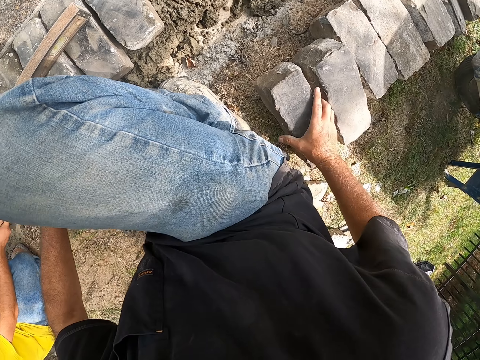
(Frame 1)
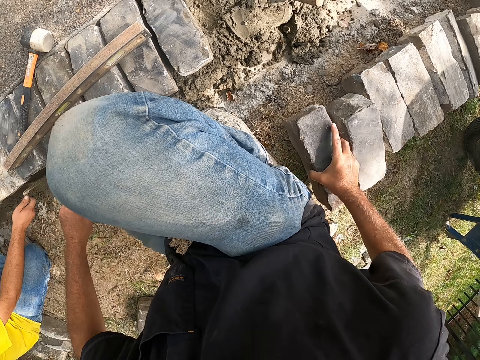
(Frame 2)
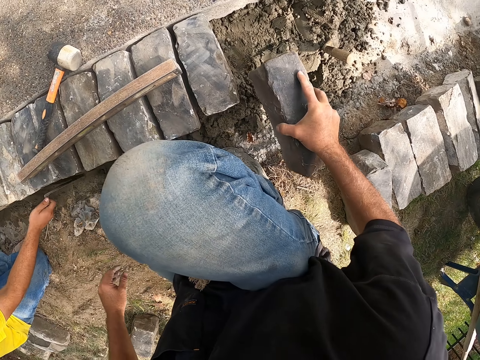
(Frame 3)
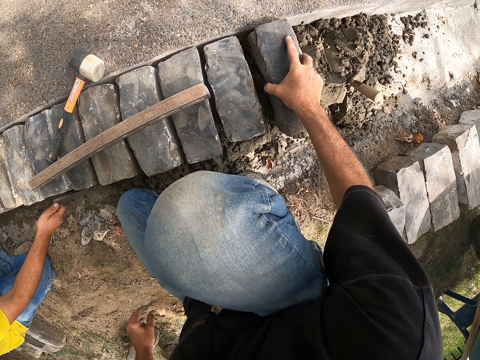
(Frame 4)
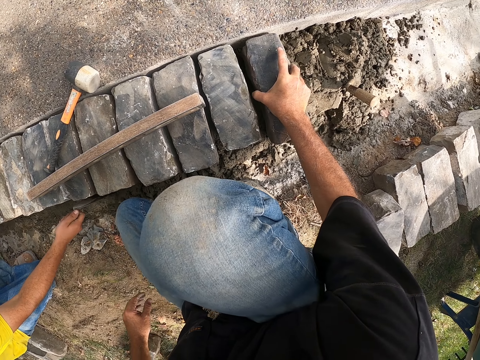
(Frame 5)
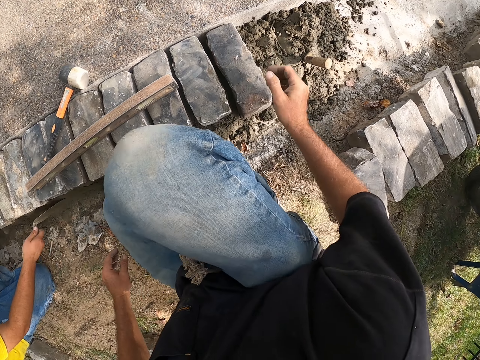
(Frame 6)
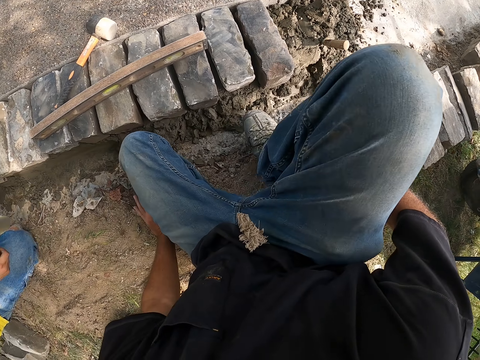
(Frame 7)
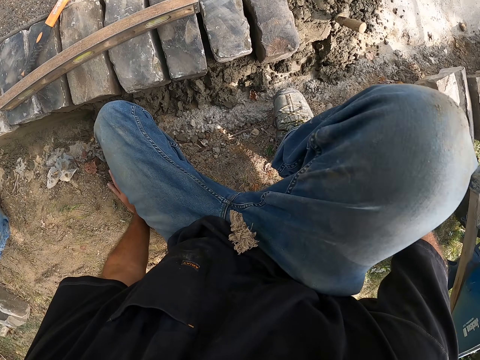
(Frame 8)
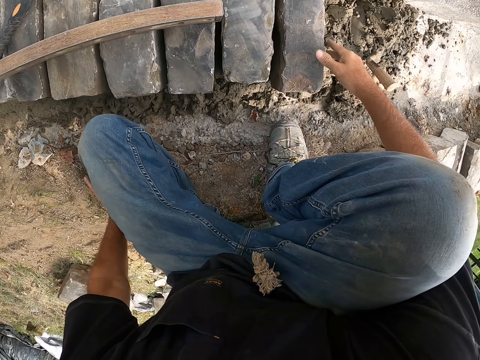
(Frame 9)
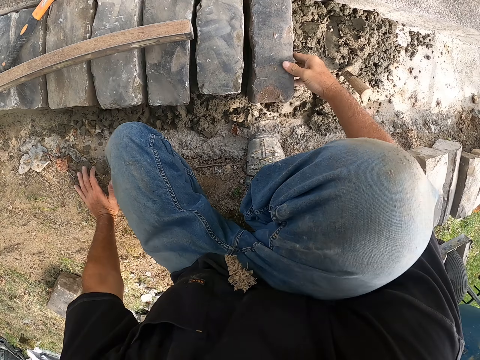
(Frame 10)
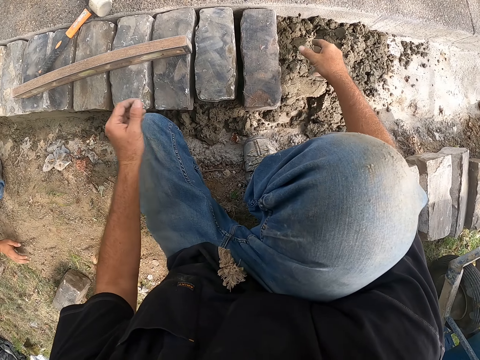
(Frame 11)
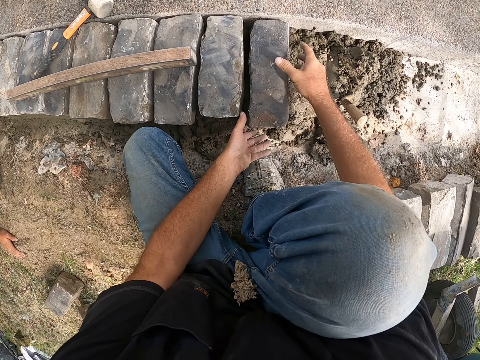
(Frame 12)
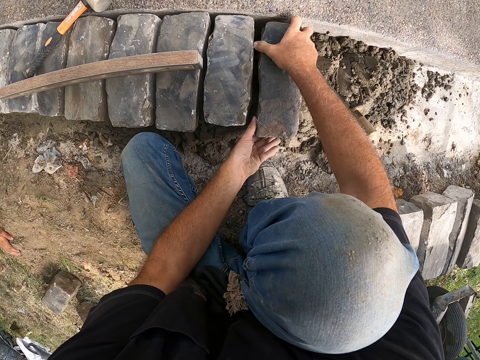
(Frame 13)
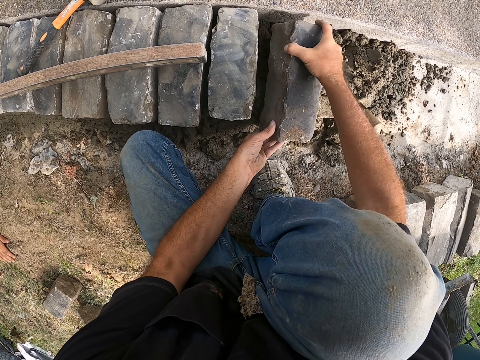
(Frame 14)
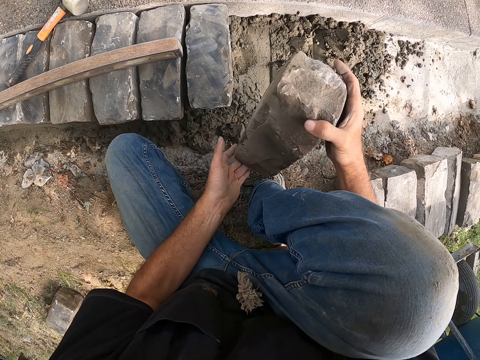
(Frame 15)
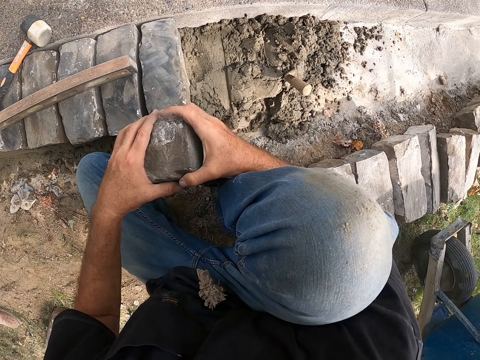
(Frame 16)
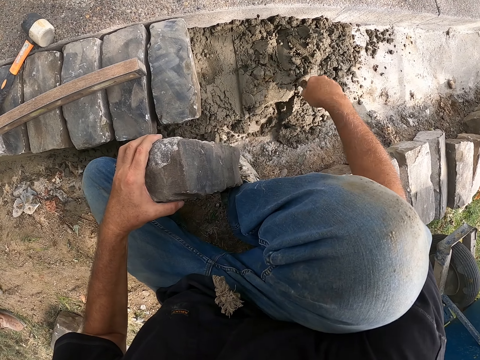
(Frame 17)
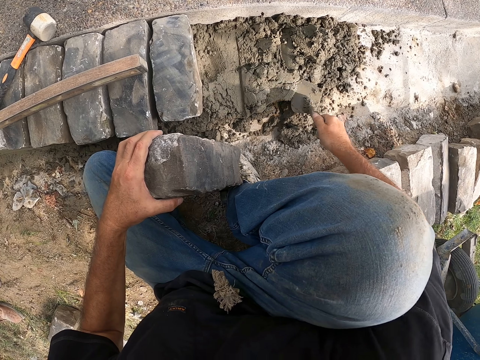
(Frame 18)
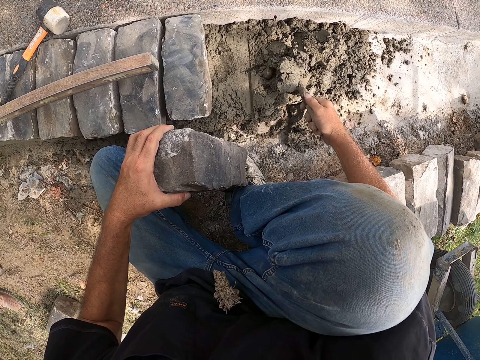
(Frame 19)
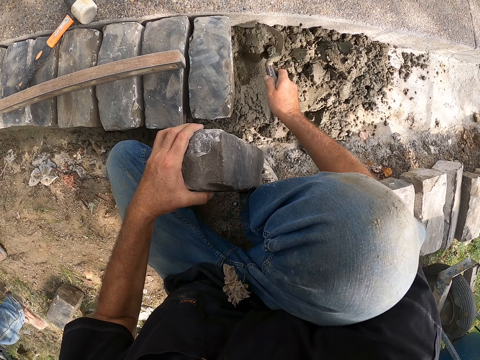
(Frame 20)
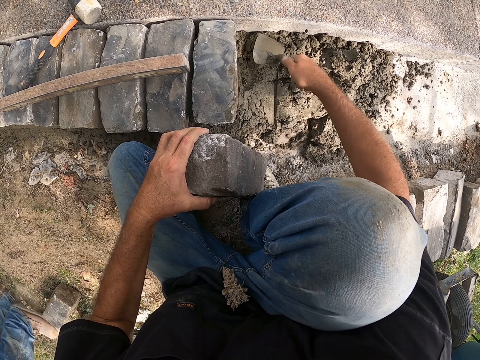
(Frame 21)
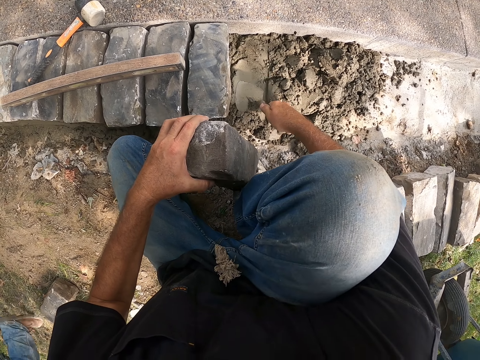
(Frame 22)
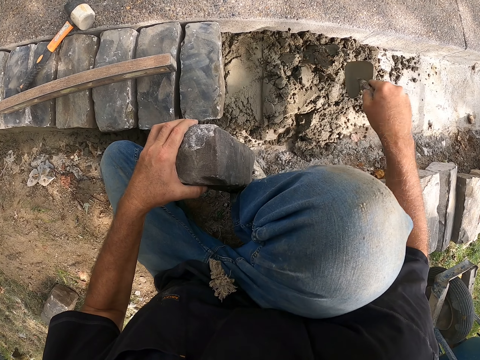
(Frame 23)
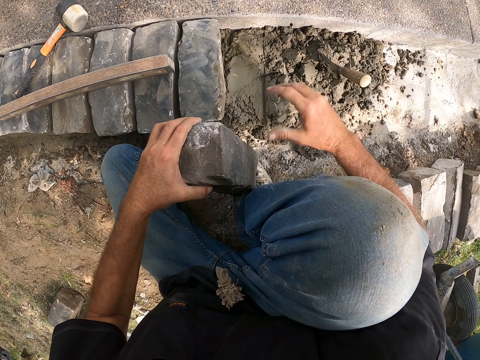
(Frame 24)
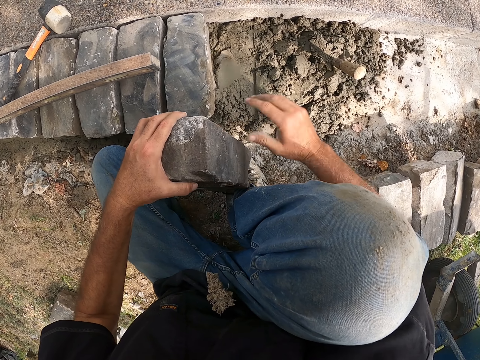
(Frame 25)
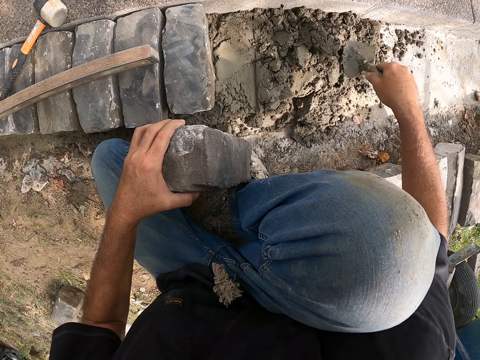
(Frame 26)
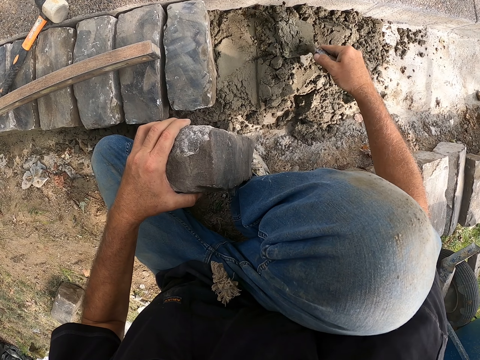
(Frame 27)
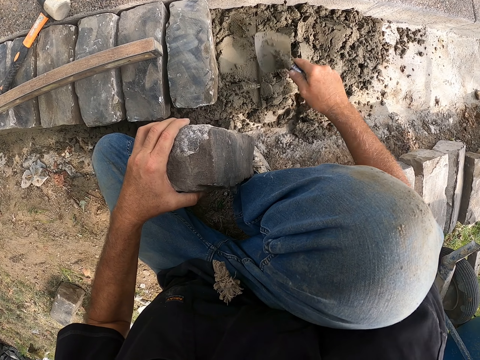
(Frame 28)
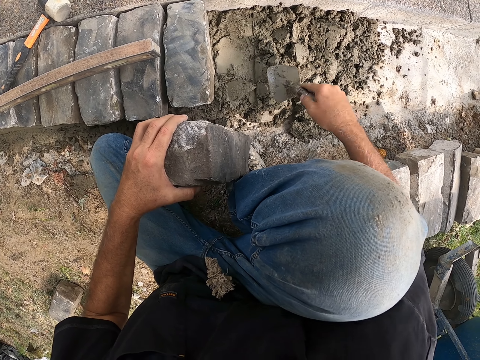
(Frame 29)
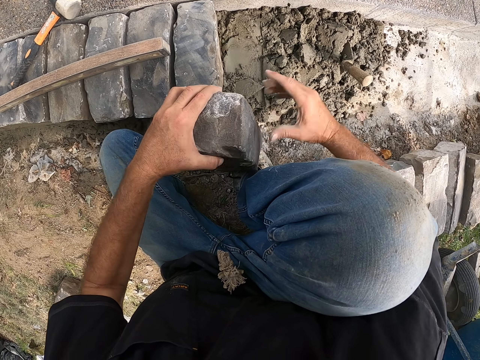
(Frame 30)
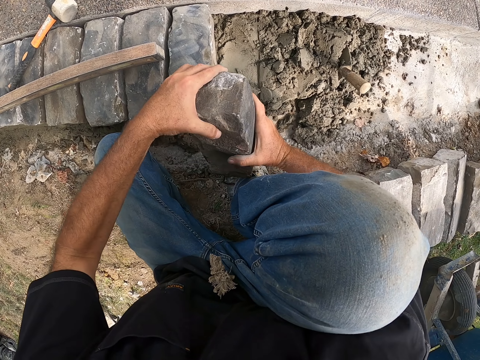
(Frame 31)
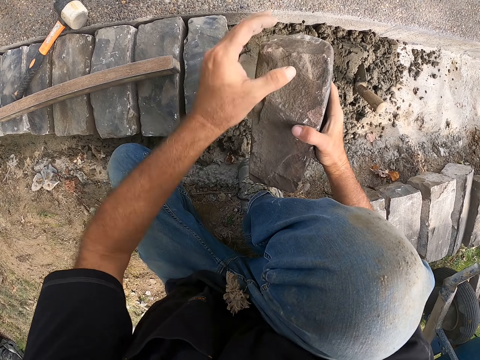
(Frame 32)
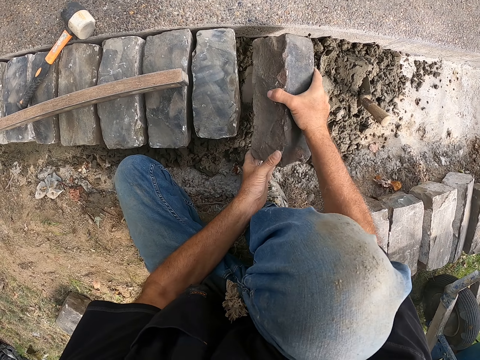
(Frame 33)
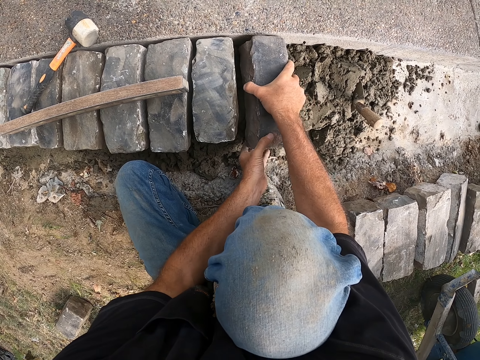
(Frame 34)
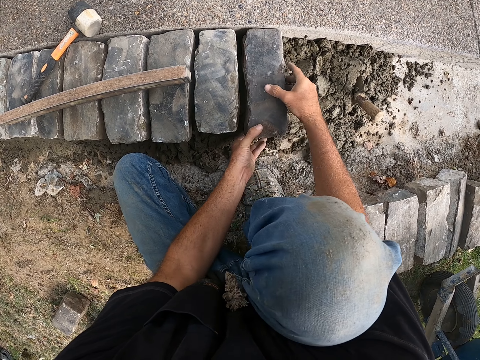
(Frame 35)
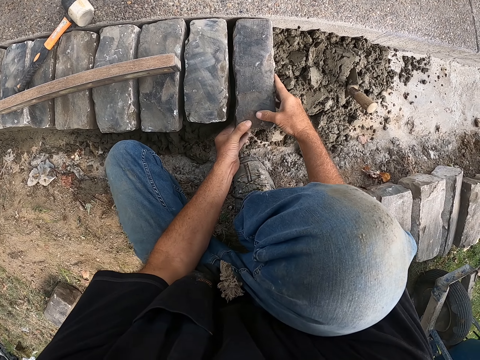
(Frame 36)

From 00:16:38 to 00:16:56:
The camera wearer picks up a block from the ground. They adjust a block on the ground. They look around a construction site. They adjust a block on the ground. They pick up a block from the ground. They mix cement on the ground. A man walks around the construction site. The camera wearer mixes cement on the ground. They adjust a block on the ground.

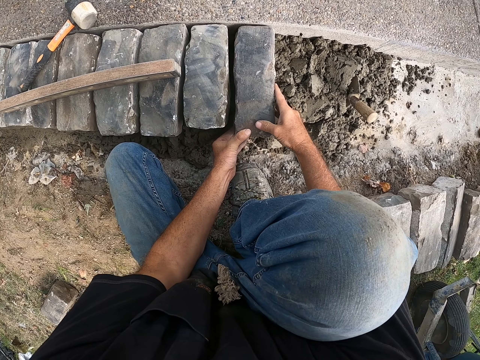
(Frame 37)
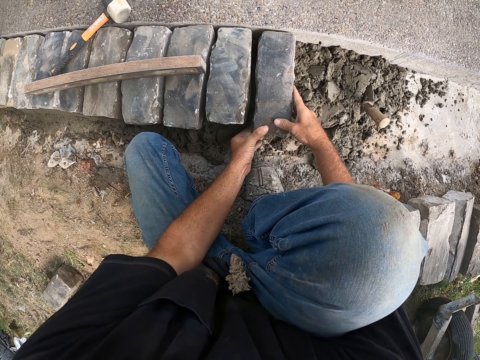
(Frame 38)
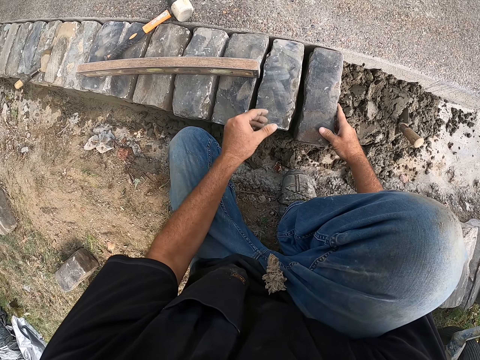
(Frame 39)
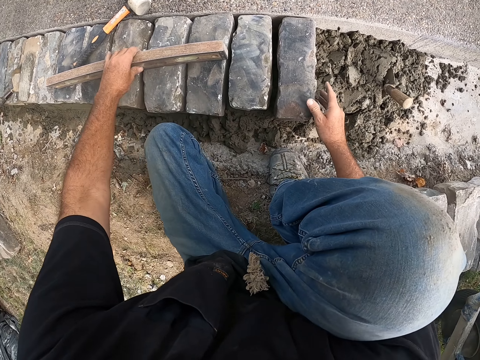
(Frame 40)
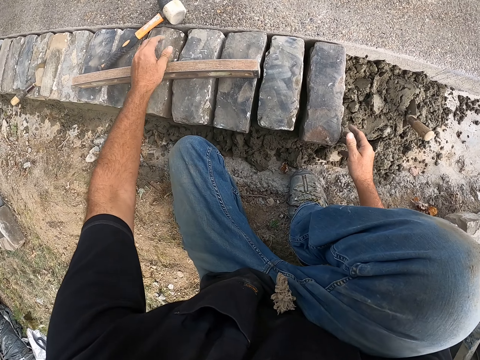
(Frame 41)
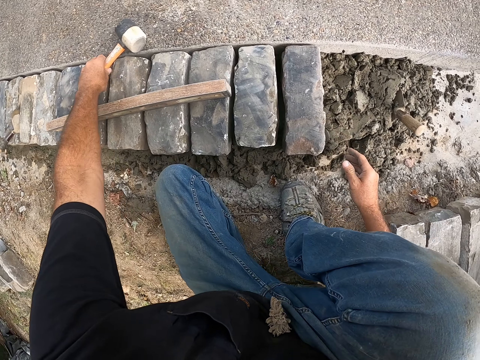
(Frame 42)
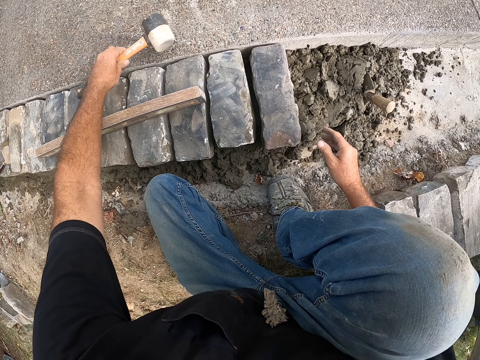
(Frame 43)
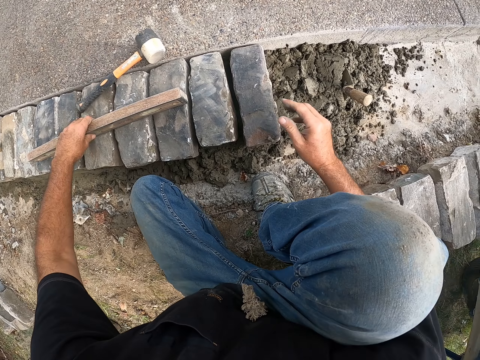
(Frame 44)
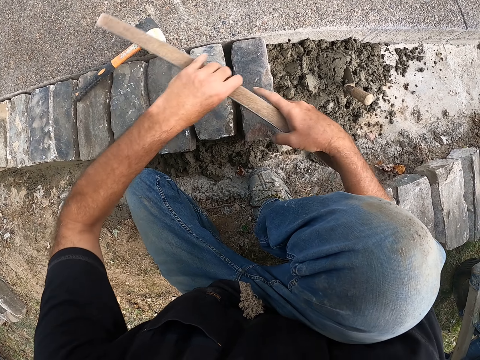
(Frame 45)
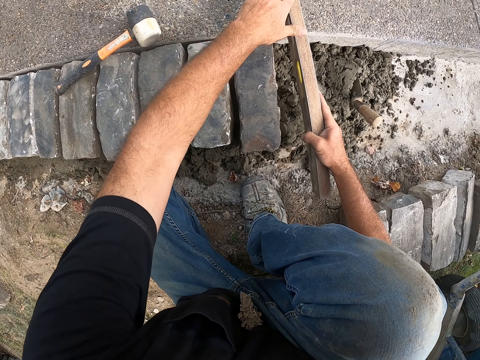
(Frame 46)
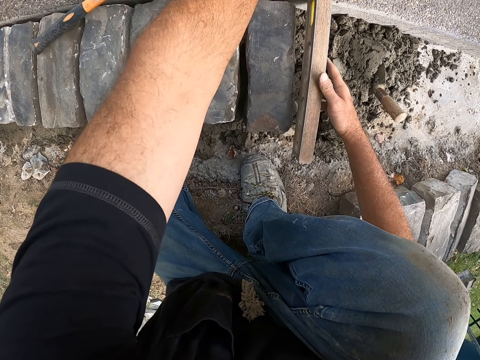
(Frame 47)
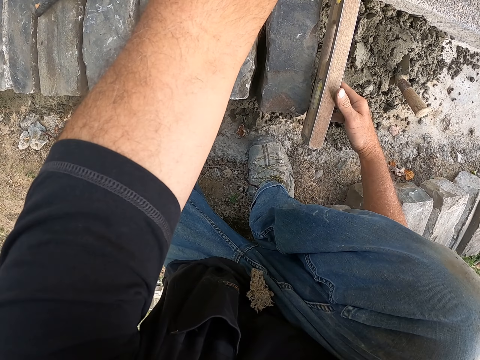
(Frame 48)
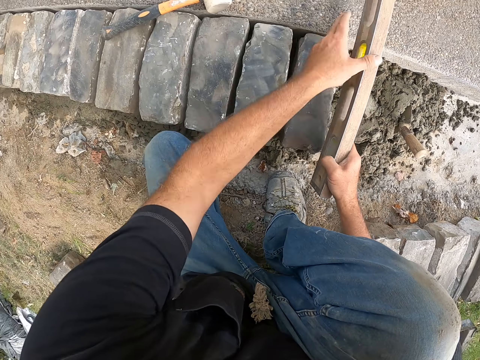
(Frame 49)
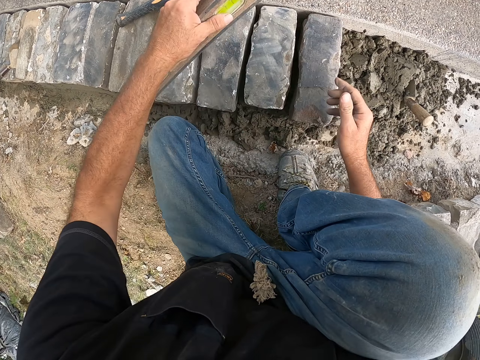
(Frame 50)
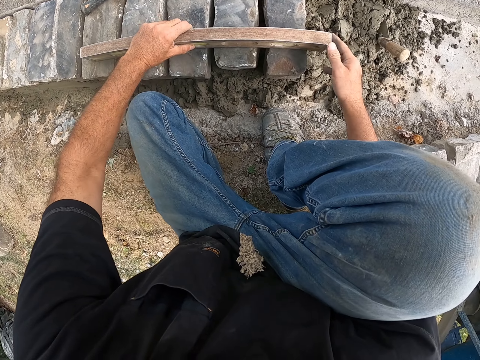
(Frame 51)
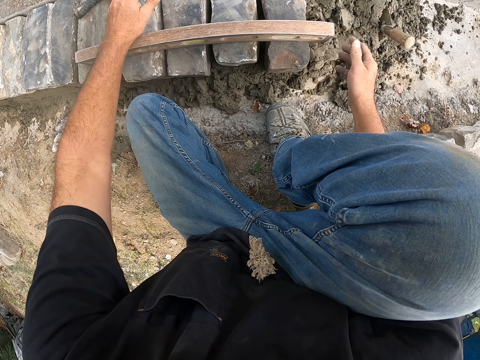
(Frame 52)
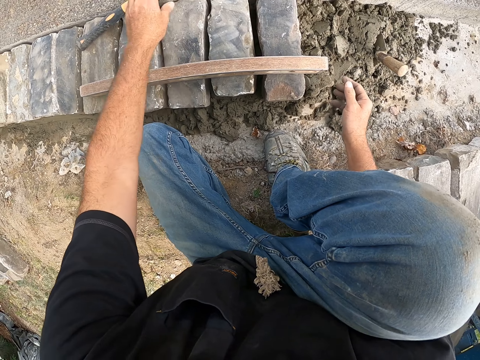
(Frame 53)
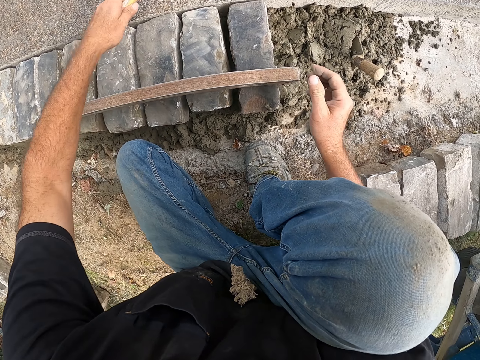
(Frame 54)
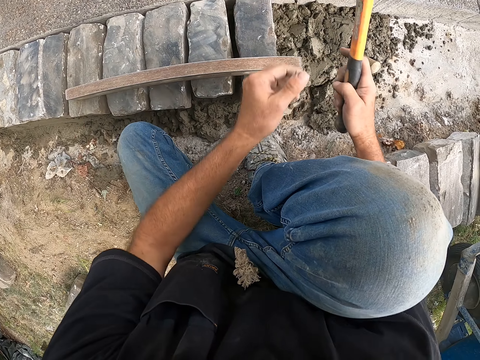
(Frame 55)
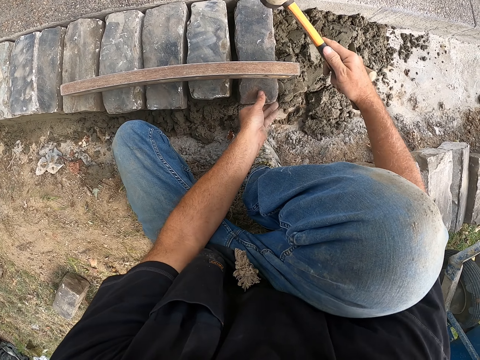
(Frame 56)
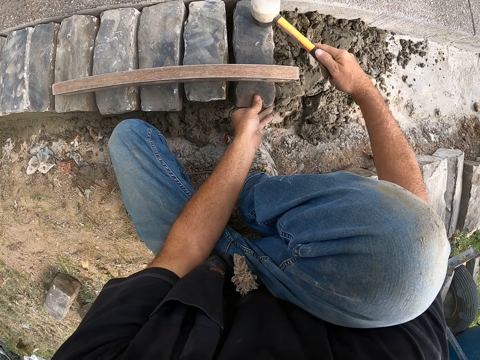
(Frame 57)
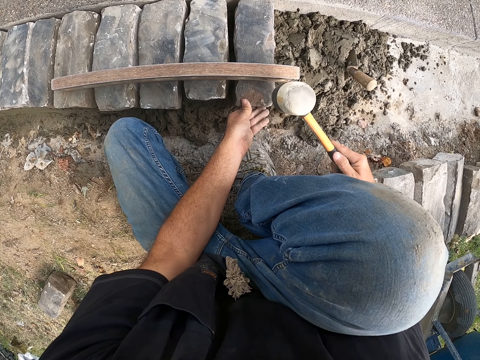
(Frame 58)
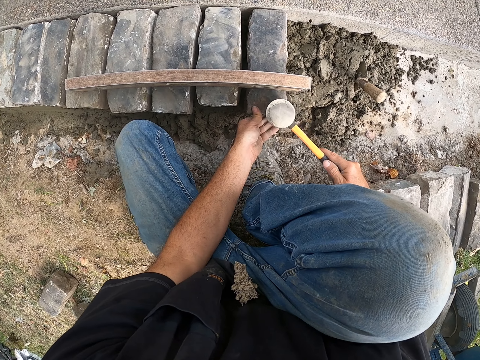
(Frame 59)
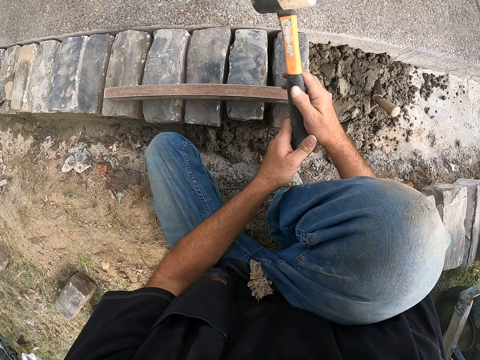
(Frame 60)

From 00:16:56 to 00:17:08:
The camera wearer moves a hammer on the ground. They pick up the hammer from the ground. They measure a block with a meter level. They put down the hammer on the ground. They pick up the hammer from the ground. They hit a block with the hammer.
